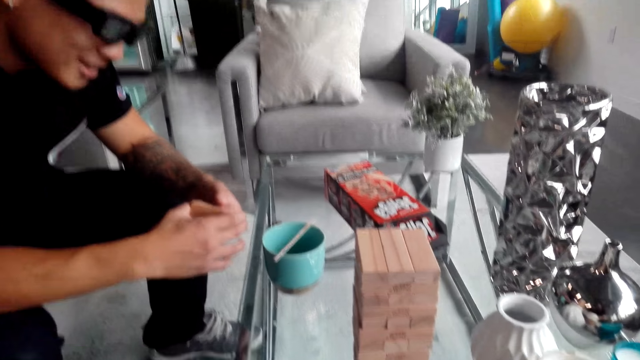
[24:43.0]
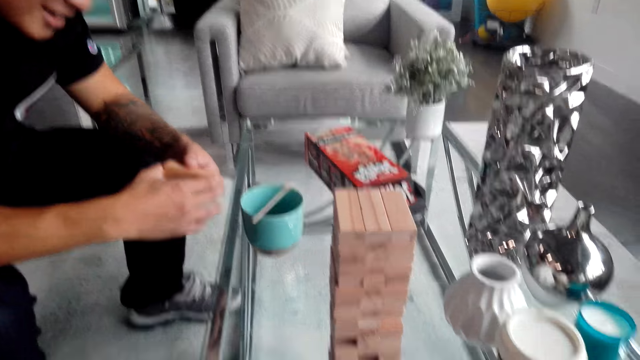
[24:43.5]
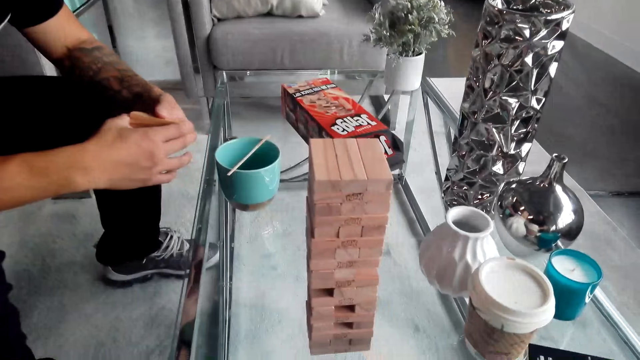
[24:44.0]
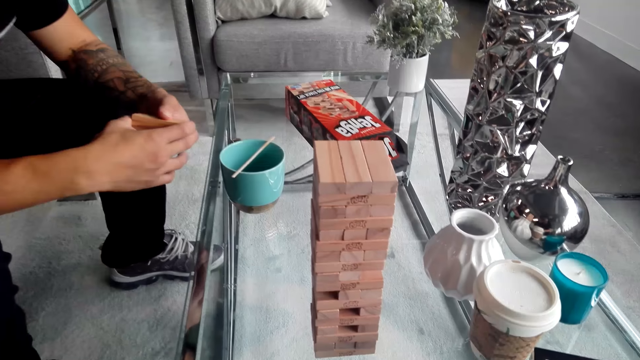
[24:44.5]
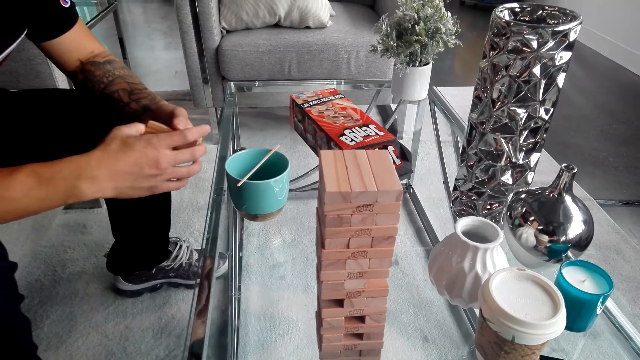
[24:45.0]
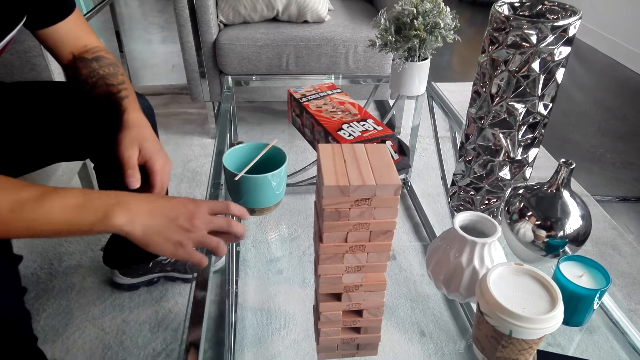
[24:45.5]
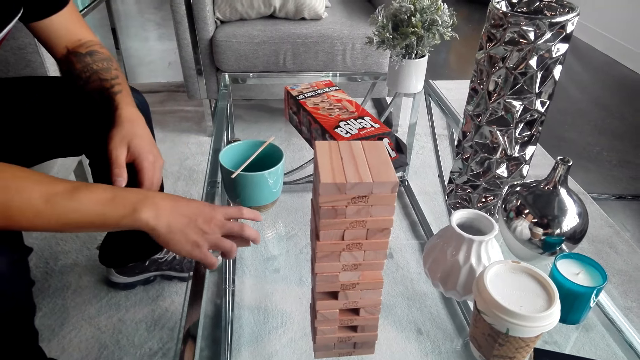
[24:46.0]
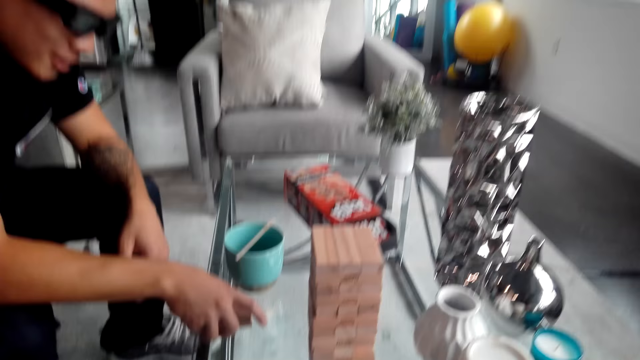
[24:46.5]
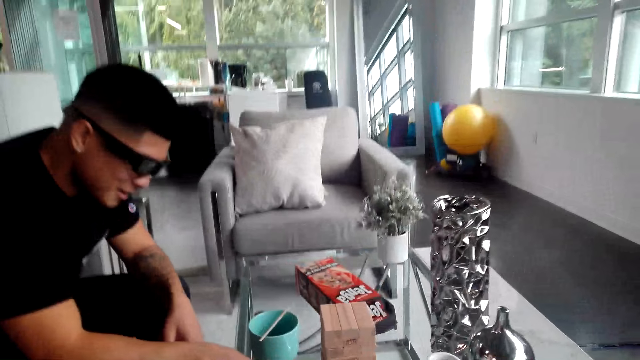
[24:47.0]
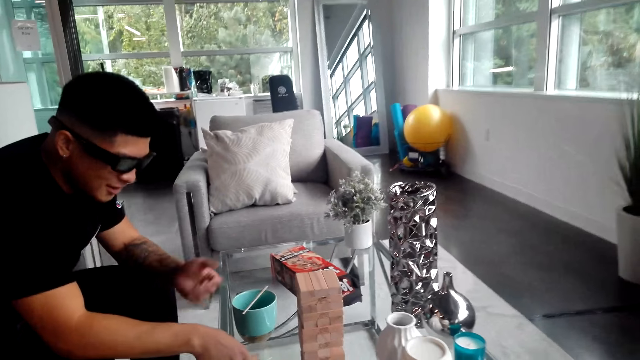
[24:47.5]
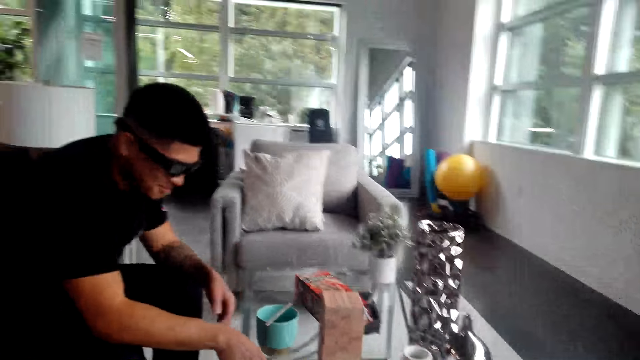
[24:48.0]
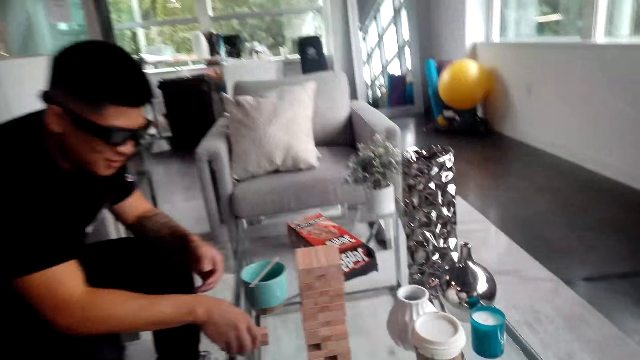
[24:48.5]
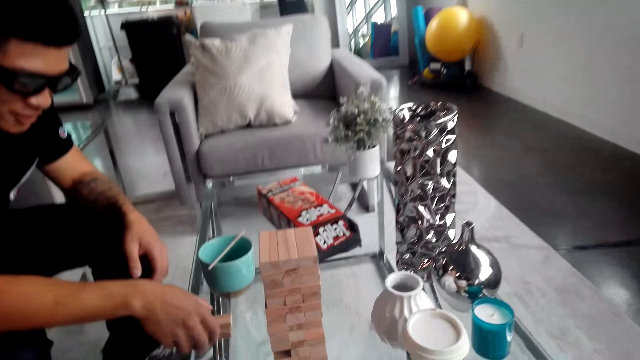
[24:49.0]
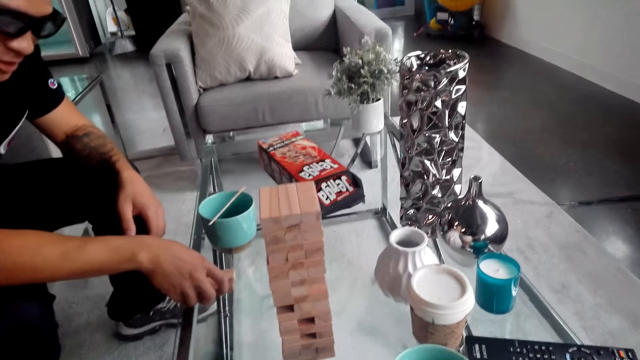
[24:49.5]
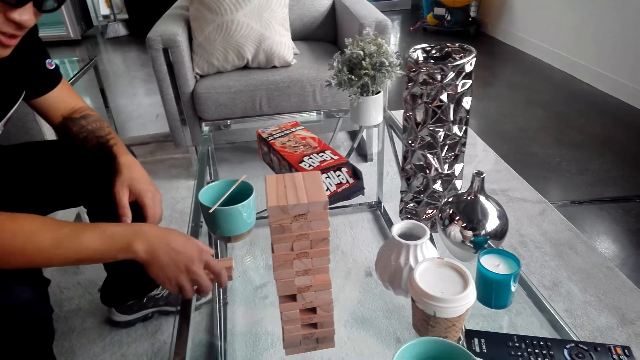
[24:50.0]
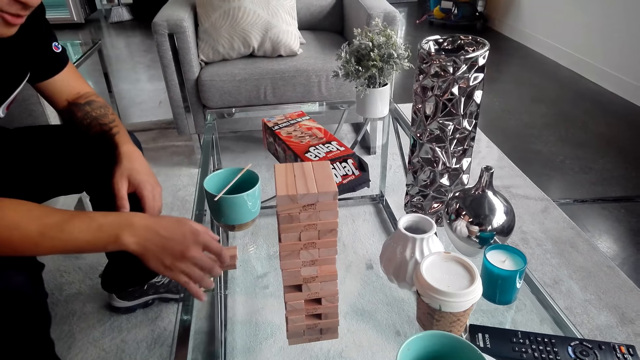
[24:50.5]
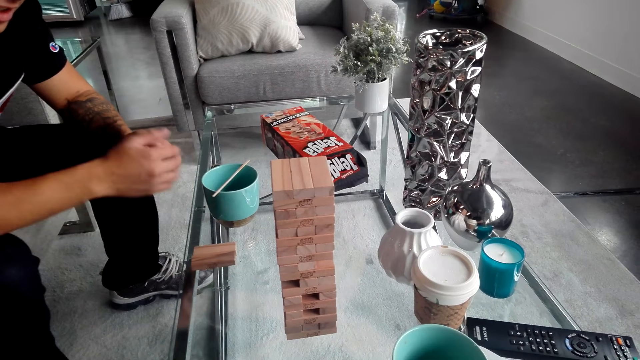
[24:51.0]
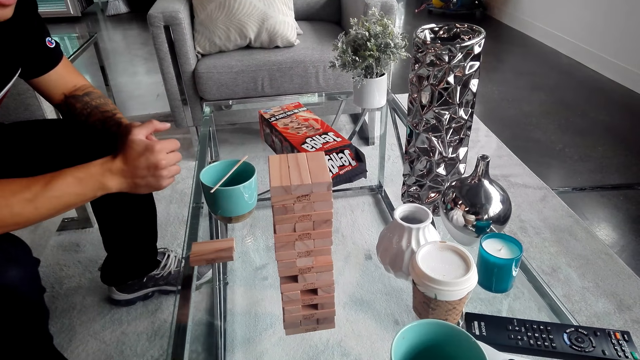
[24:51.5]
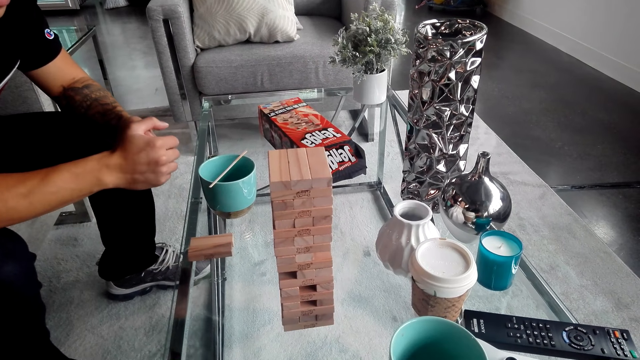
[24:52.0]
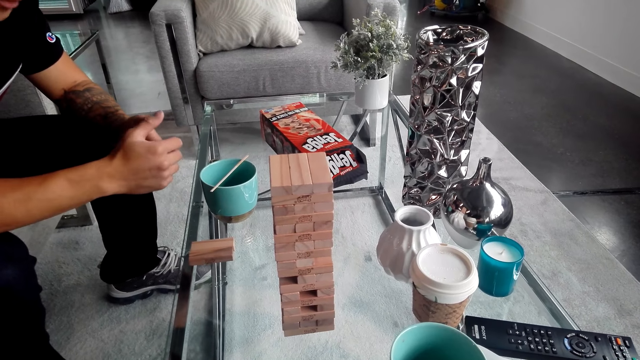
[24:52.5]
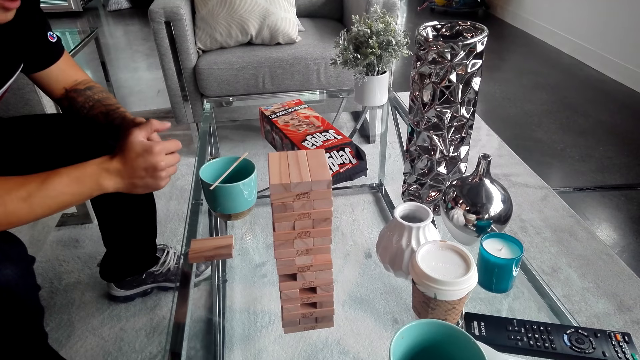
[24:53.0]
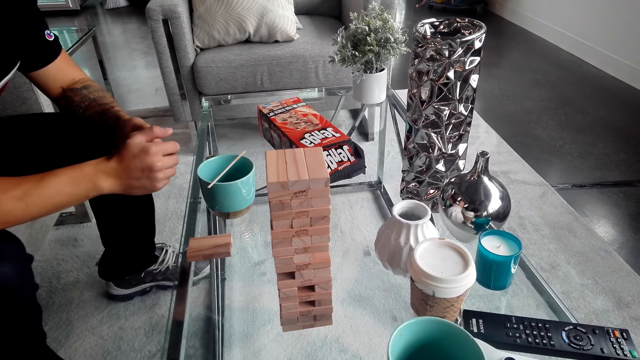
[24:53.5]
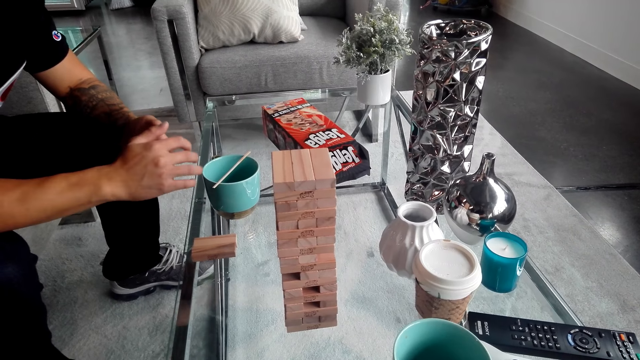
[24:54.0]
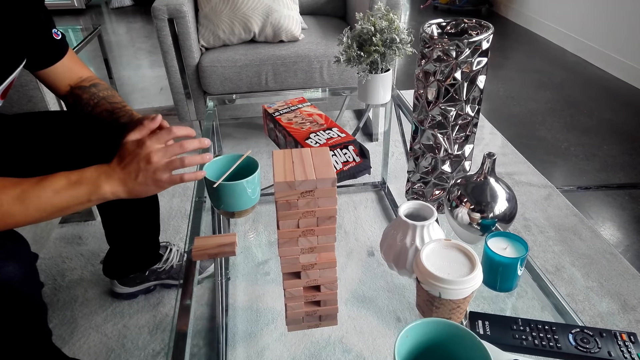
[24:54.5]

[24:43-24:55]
A man puts down the Jenga block and looks at the Jenga block. The man moves his hand.

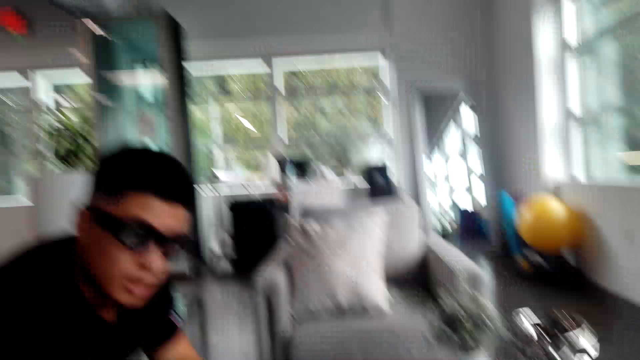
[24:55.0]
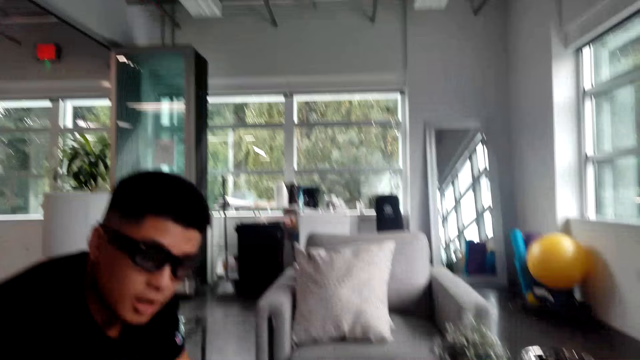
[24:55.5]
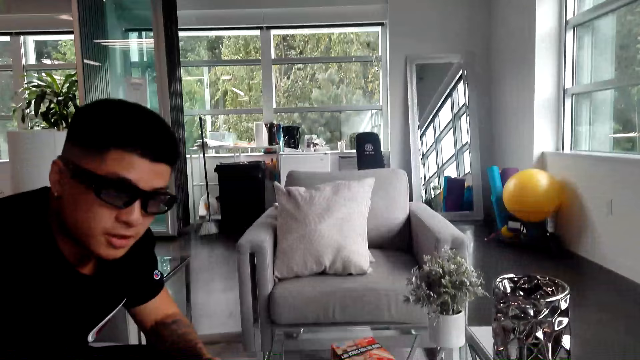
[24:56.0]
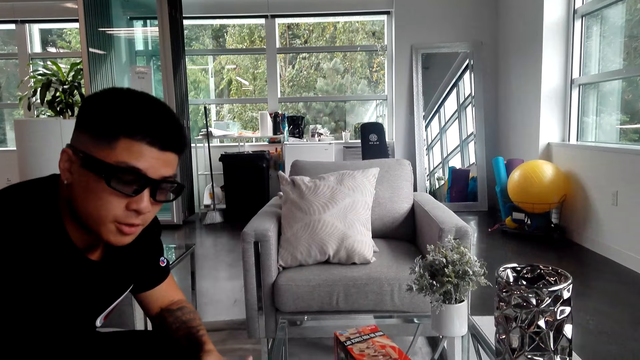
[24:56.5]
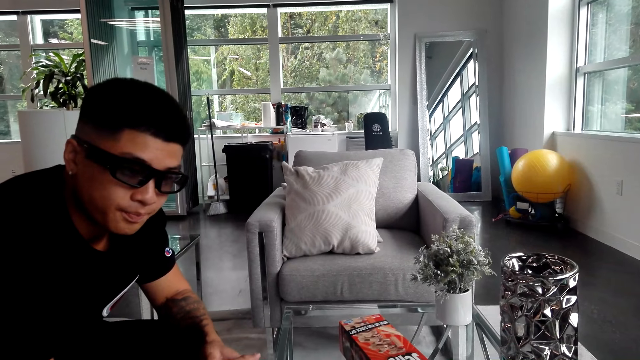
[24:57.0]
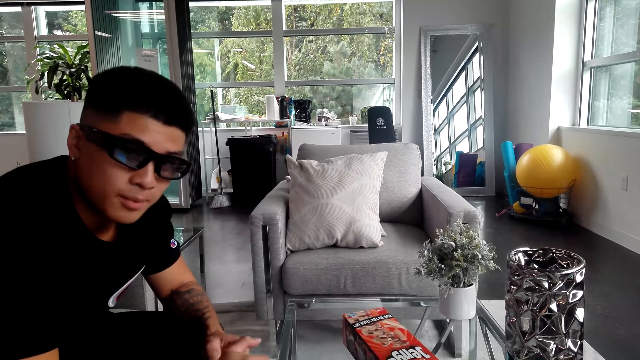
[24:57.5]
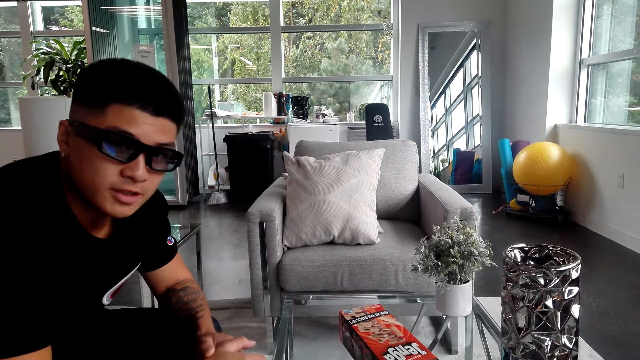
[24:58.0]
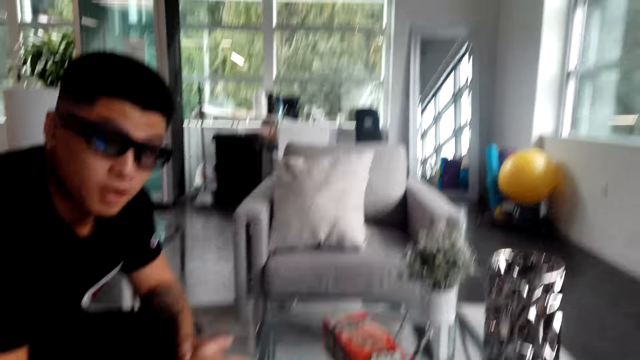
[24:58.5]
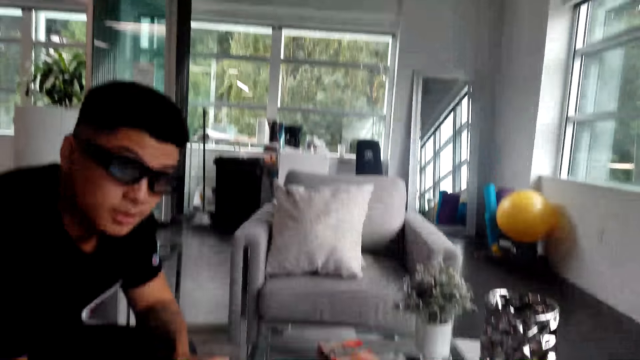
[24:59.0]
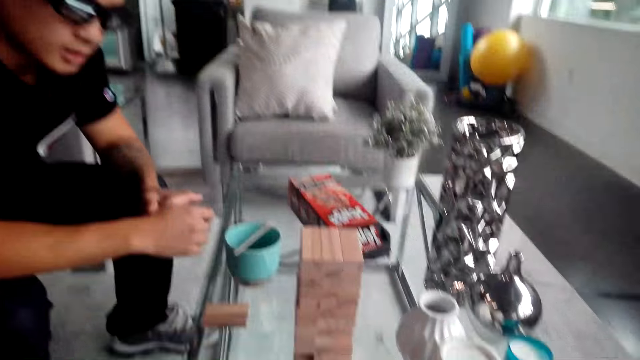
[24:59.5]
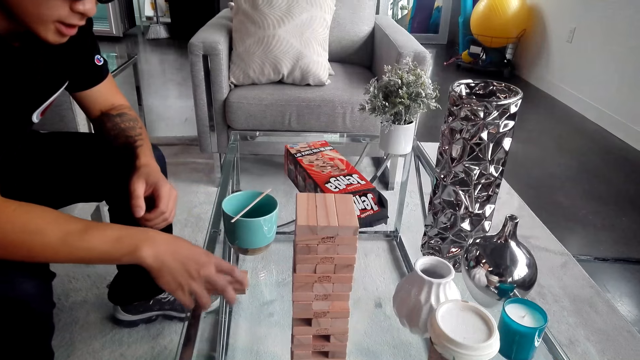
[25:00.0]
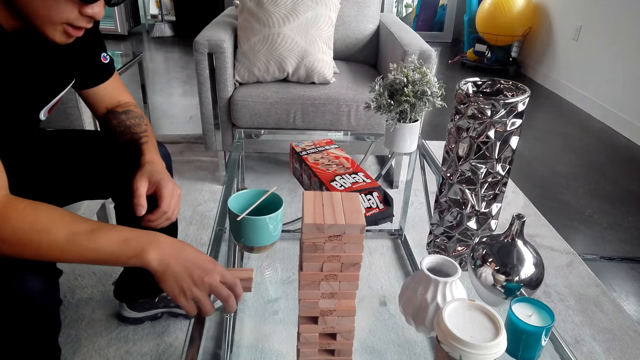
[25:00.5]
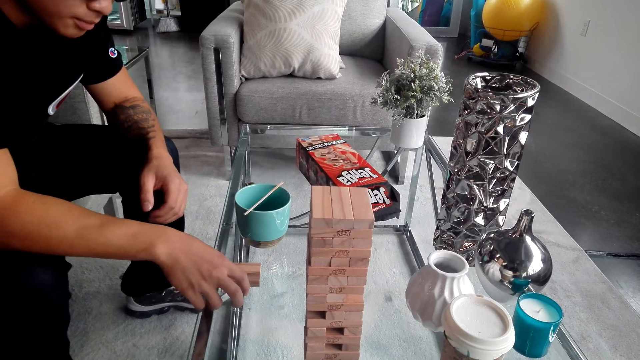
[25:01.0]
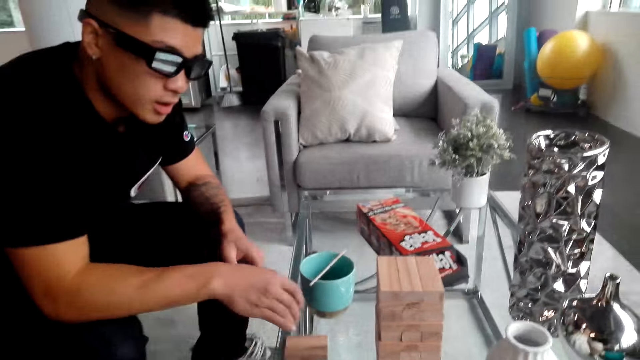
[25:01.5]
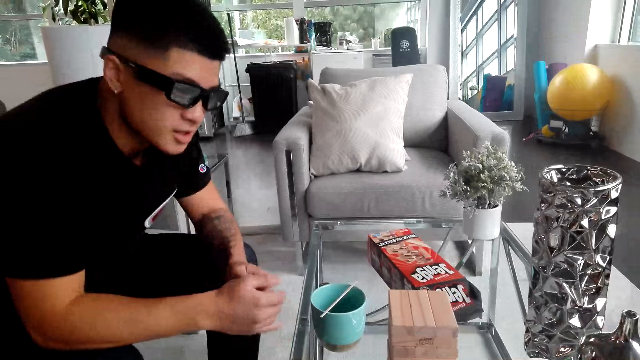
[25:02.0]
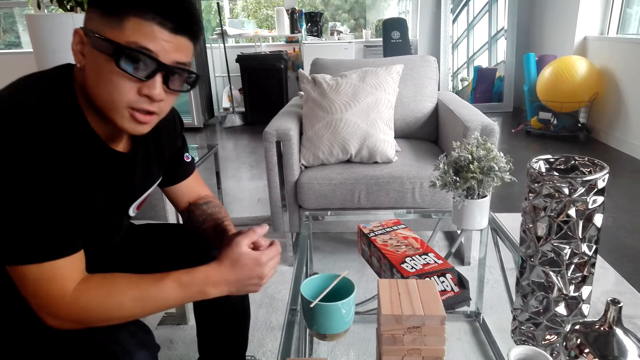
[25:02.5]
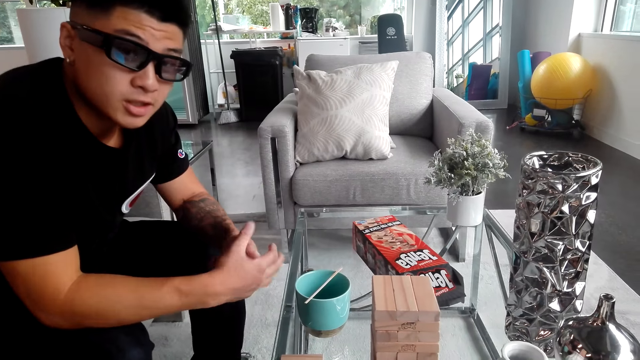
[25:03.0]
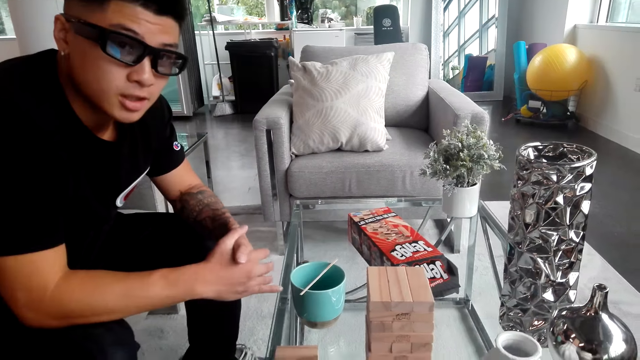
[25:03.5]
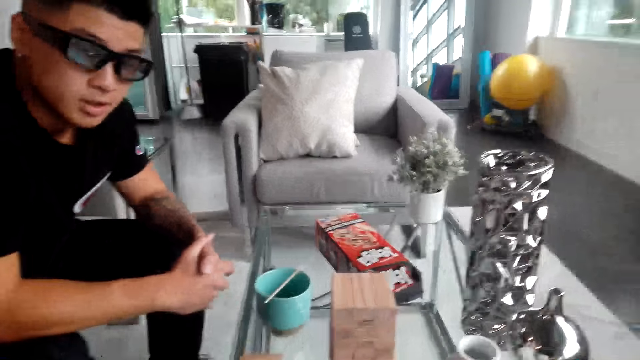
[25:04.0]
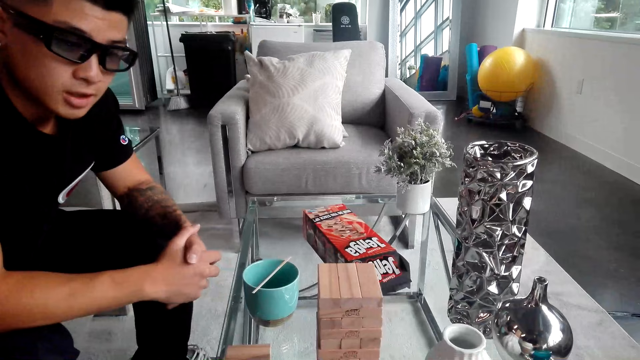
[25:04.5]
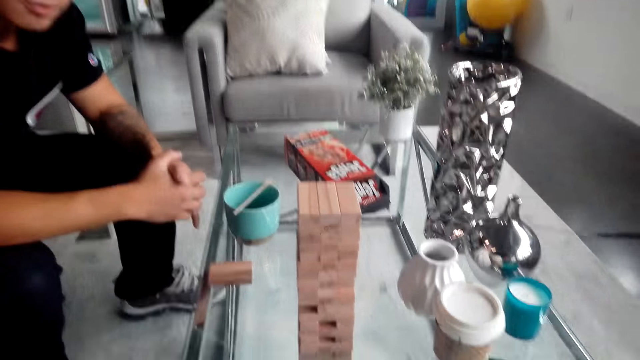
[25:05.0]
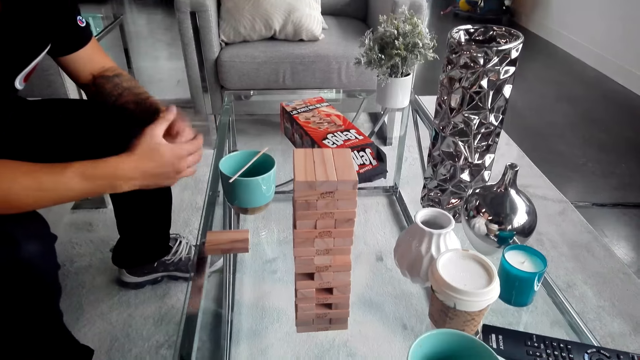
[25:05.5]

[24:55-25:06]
A man looks at the camera. The man touches the table and folds his hands.
